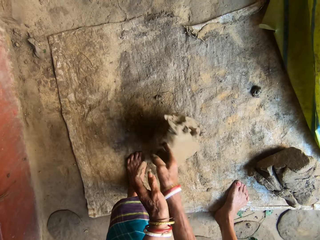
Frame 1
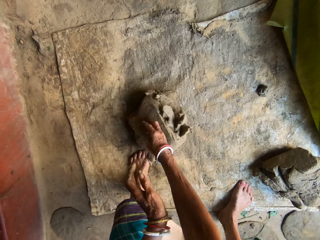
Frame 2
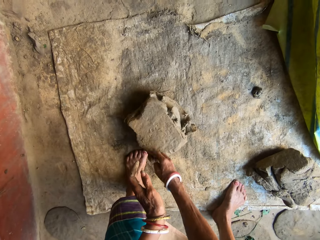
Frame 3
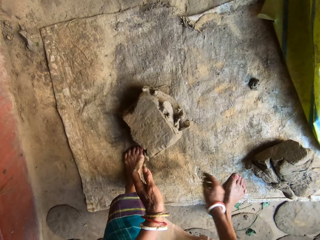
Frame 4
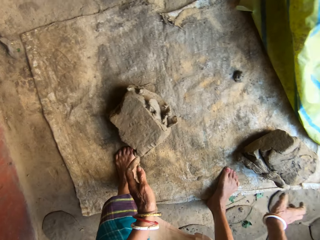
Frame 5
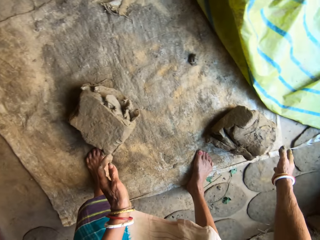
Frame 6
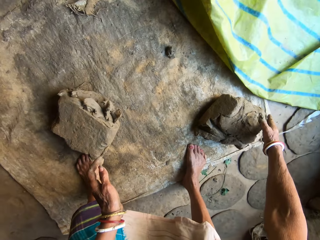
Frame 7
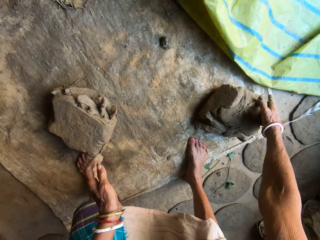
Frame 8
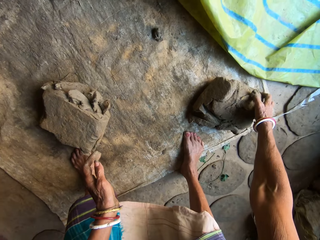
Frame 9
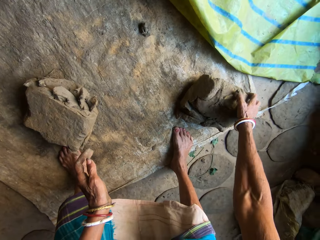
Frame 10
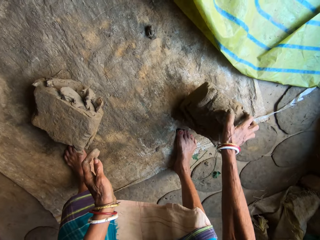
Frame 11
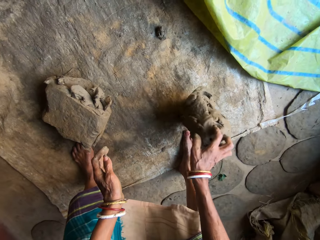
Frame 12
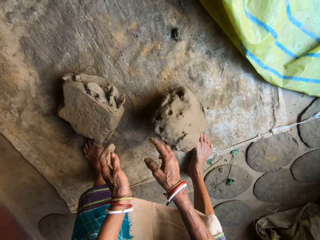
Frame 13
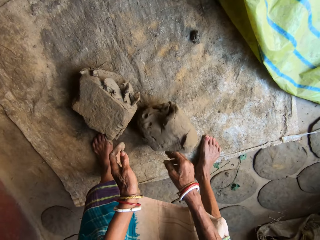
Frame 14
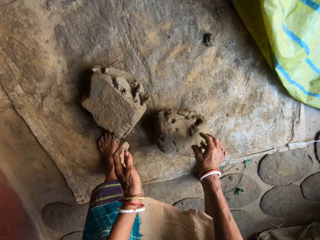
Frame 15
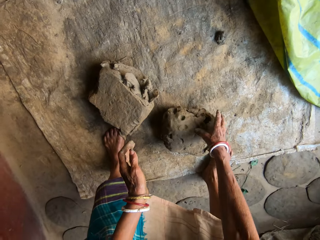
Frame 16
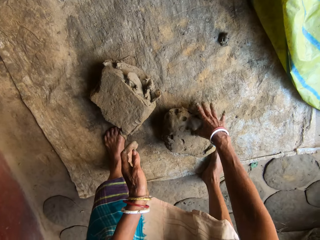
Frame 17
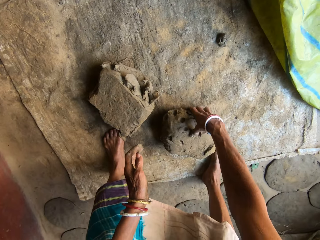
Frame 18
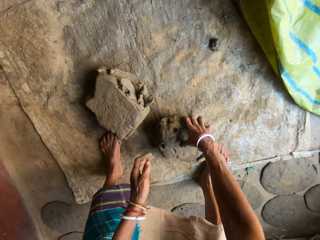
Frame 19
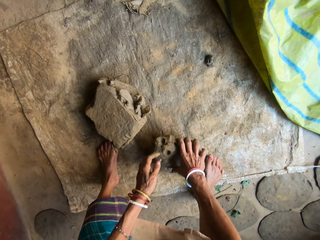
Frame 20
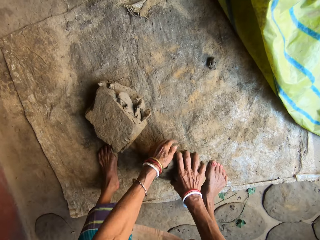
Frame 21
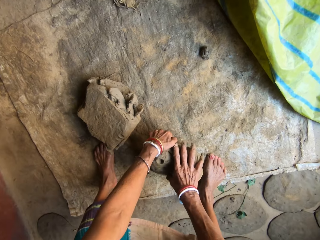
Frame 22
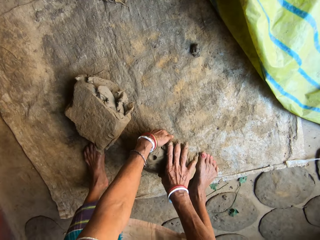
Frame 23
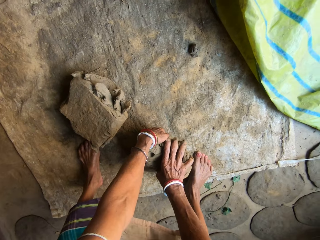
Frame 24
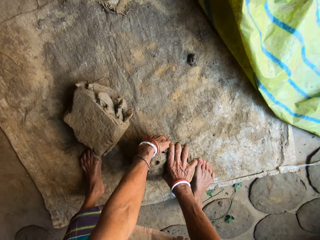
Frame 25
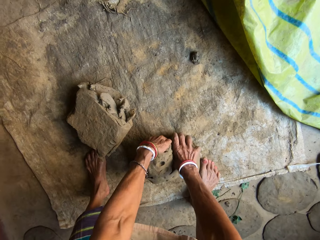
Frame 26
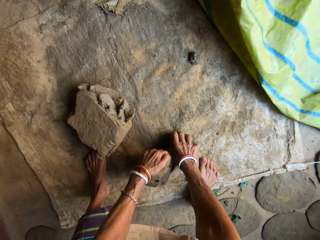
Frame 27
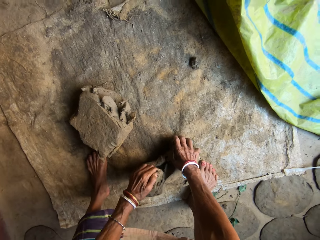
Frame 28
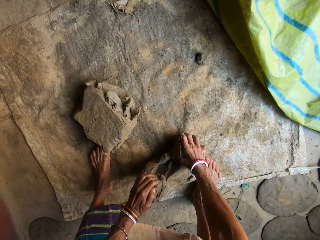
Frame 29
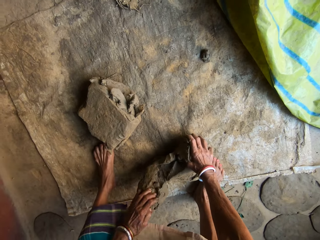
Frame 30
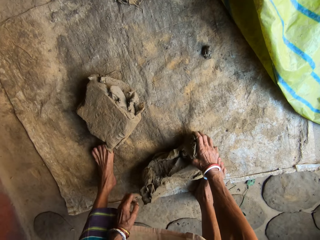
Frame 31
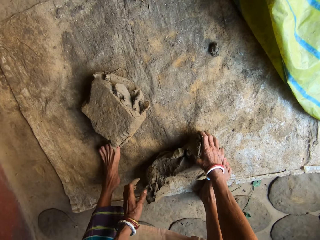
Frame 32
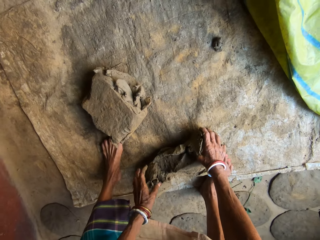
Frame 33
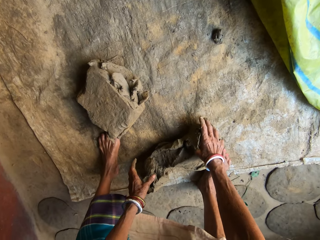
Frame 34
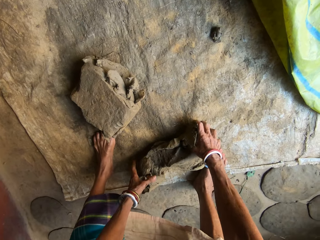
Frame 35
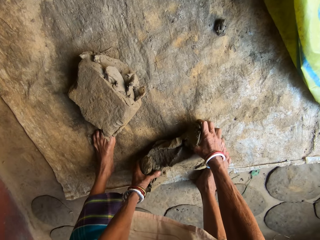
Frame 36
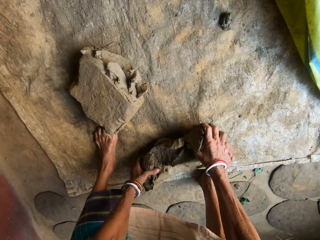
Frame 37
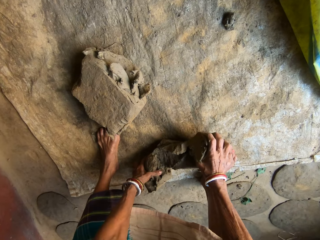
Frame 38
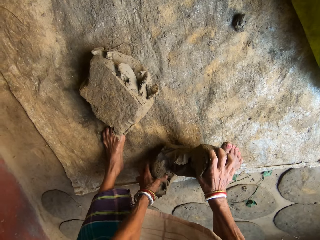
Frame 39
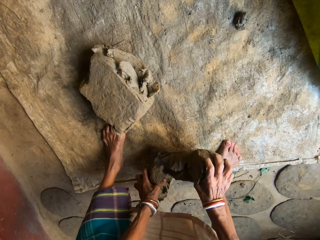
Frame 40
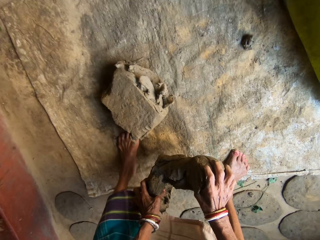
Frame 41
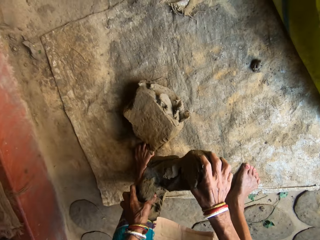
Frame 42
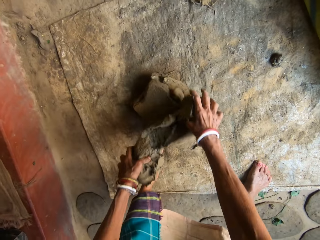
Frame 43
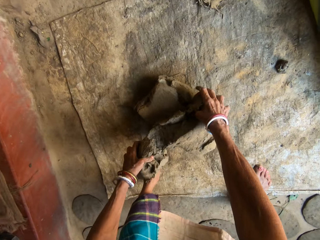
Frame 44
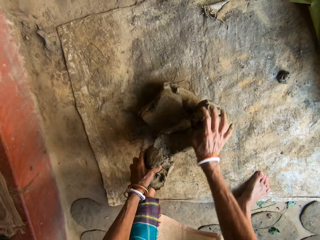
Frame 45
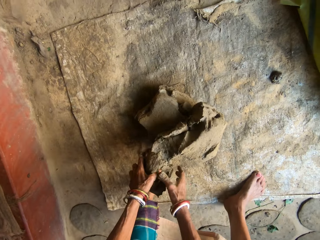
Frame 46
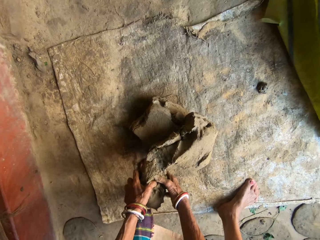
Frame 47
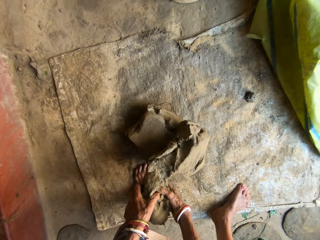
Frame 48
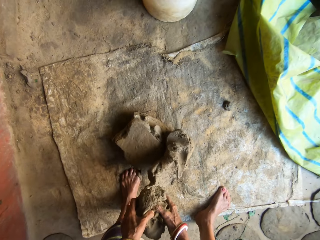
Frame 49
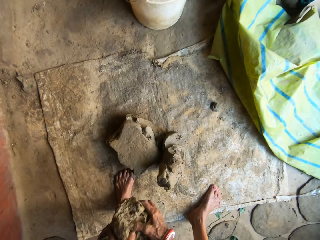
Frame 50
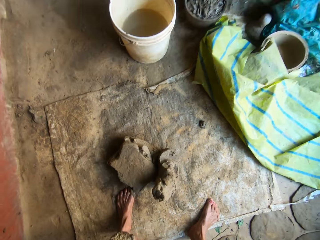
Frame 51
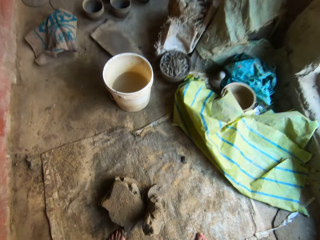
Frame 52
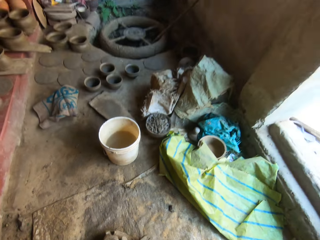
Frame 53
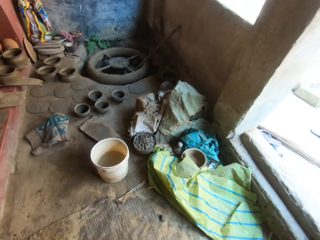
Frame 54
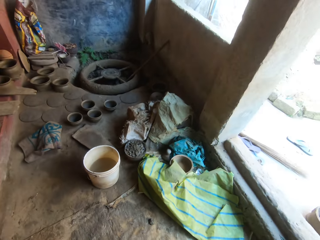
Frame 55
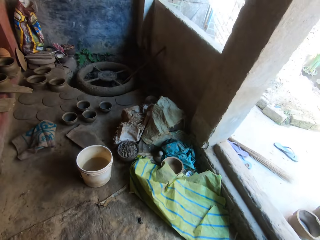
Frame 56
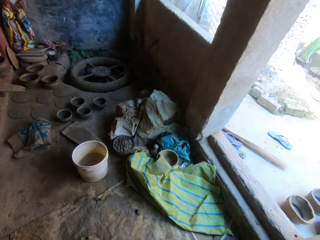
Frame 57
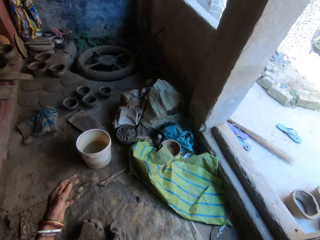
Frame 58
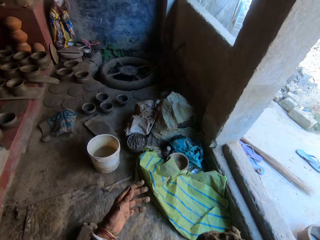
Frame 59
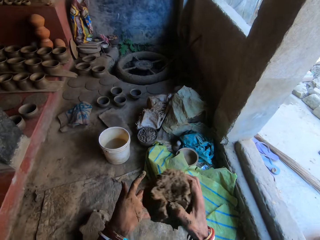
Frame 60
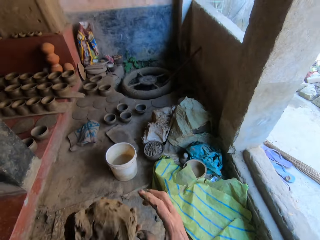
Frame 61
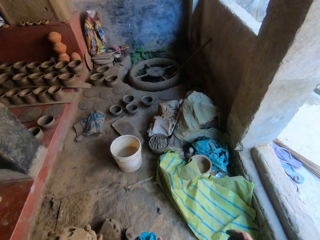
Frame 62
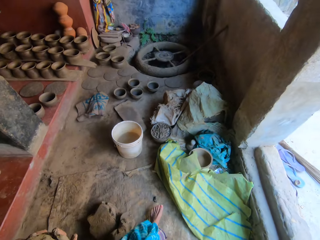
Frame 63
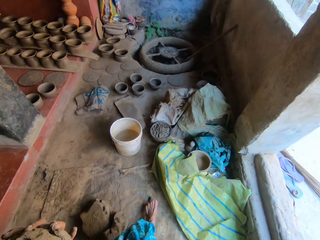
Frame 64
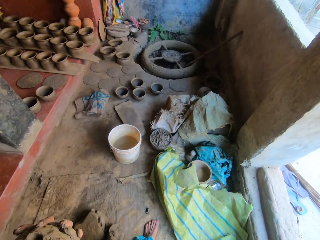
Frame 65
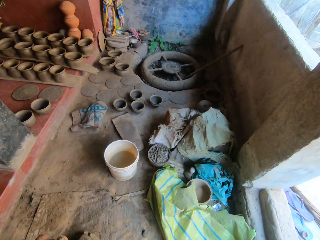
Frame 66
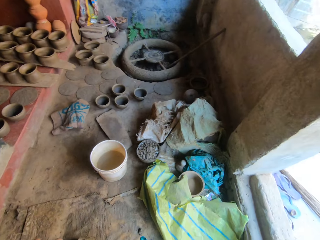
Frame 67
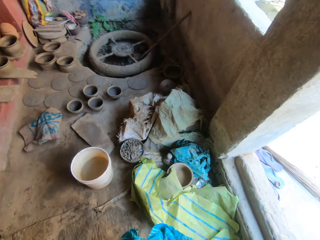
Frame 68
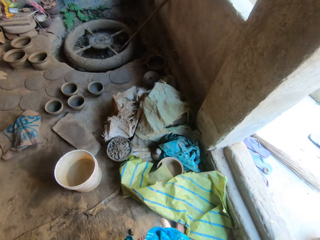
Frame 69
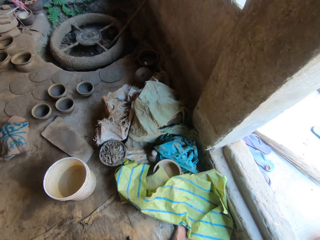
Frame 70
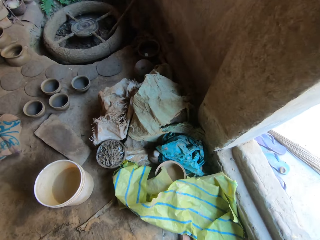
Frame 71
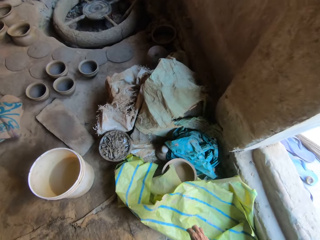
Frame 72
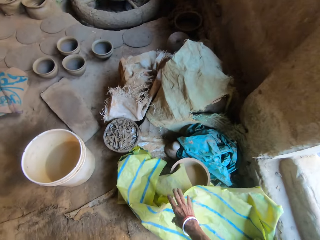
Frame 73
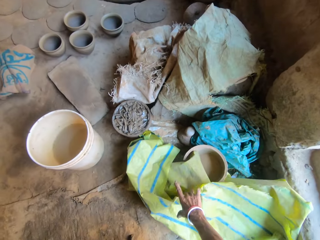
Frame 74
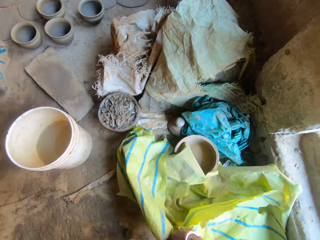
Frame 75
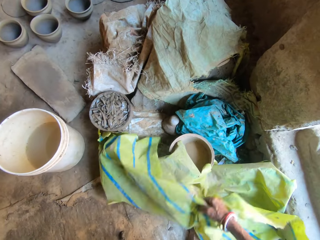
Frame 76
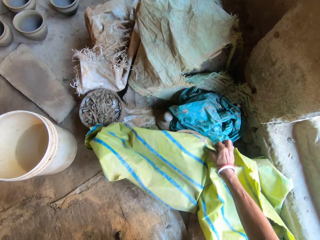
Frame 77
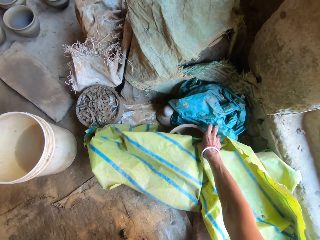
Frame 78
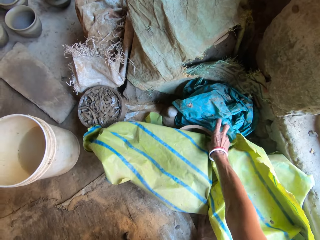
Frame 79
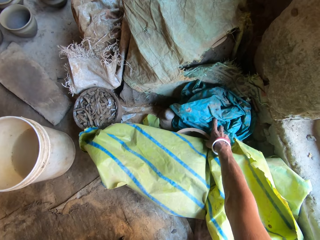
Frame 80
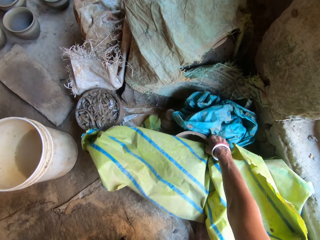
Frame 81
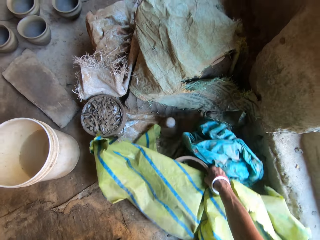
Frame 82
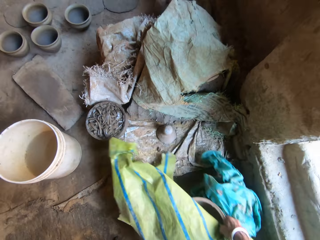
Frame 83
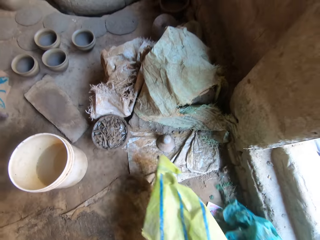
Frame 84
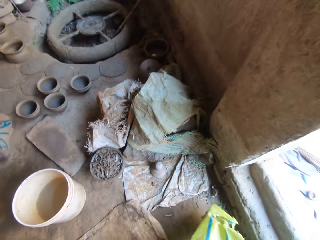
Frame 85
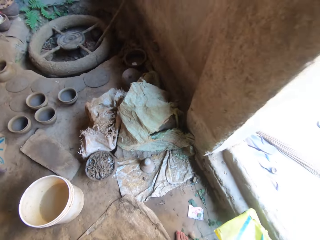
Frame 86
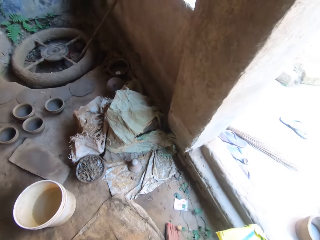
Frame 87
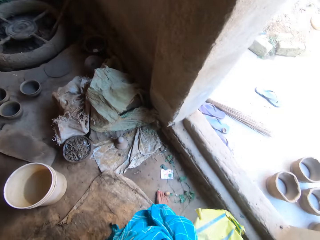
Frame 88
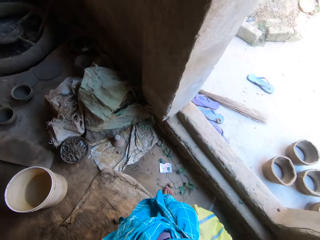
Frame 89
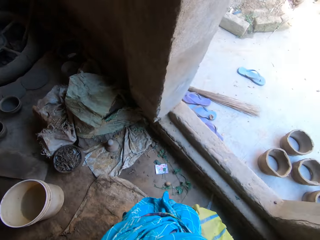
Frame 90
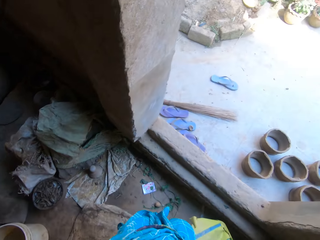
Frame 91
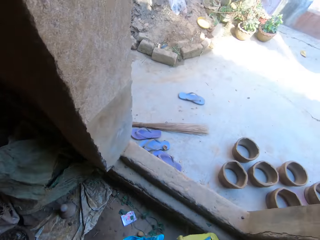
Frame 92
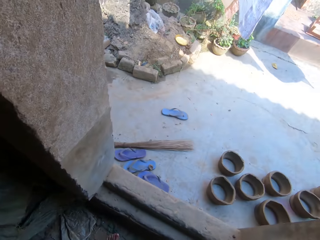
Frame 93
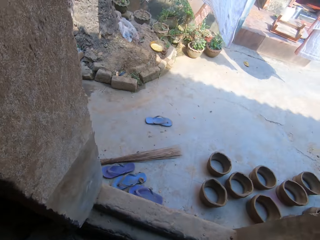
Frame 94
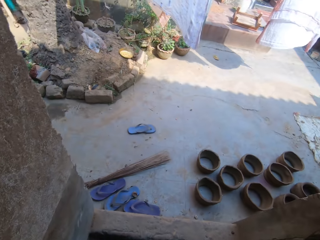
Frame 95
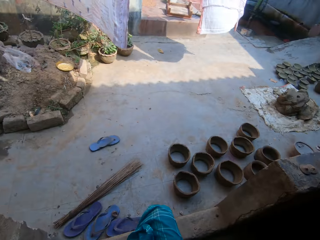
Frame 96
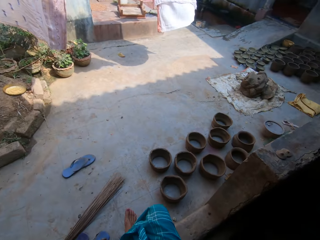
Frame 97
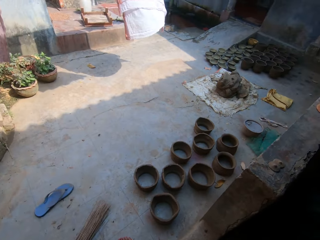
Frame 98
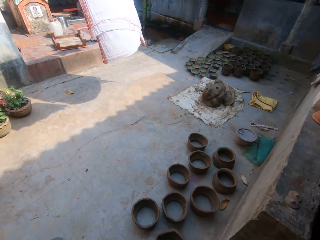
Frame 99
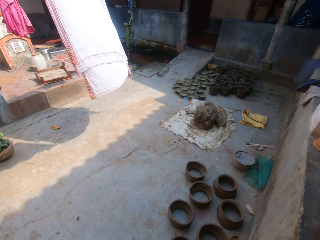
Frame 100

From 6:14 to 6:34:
The camera wearer pulls clay or soil. They pull the clay again. They pull apart the clay into two. They lift up the clay and place the clay on the other clay. They pull out a part of the clay. They walk forward. They move the soil to the left hand. They pick up polythene papers and a bowl. They turn right, walk forward, and turn right.

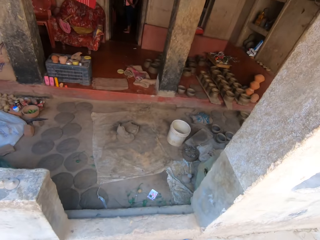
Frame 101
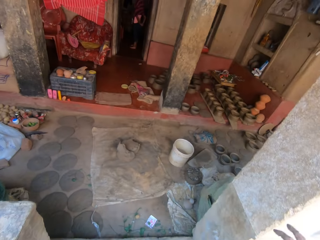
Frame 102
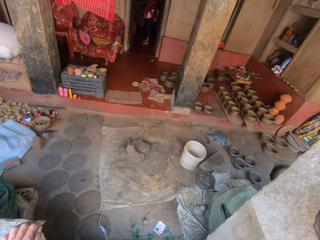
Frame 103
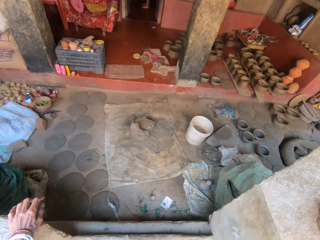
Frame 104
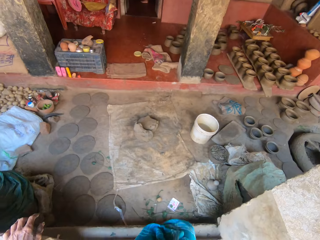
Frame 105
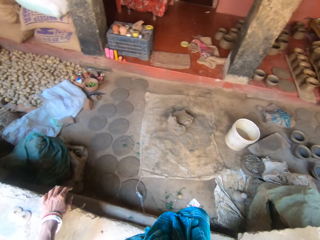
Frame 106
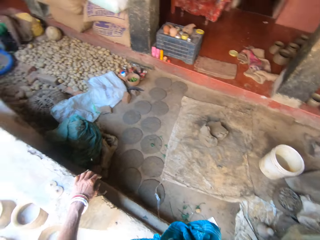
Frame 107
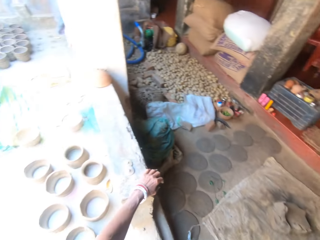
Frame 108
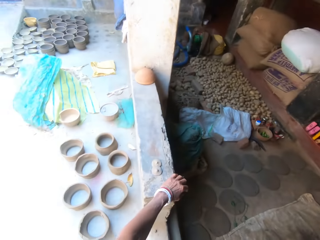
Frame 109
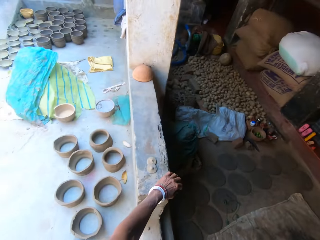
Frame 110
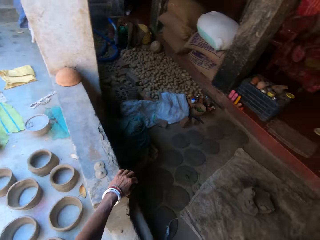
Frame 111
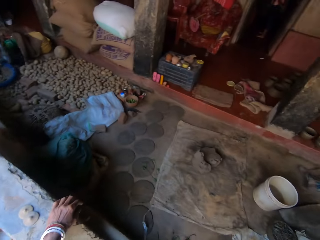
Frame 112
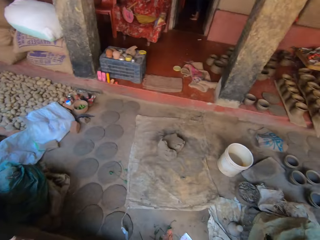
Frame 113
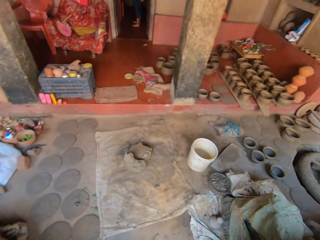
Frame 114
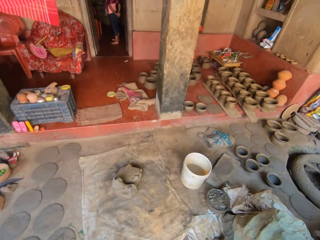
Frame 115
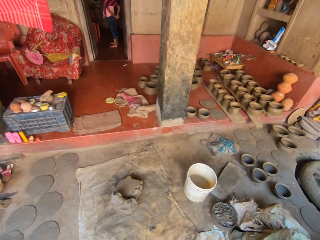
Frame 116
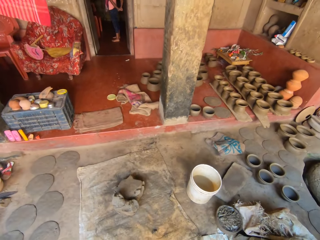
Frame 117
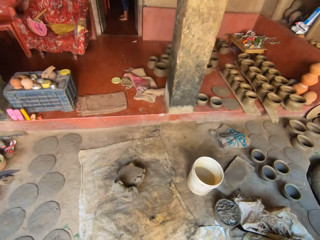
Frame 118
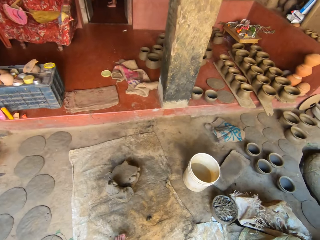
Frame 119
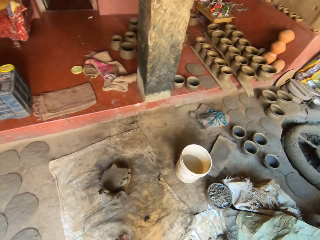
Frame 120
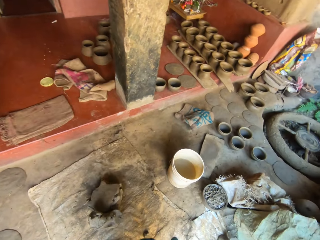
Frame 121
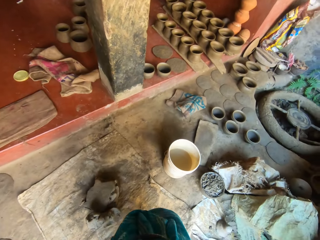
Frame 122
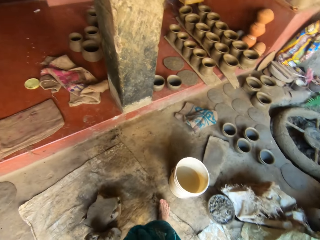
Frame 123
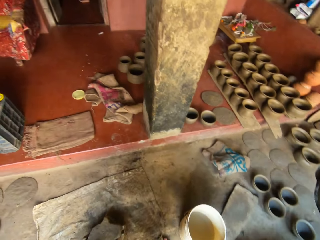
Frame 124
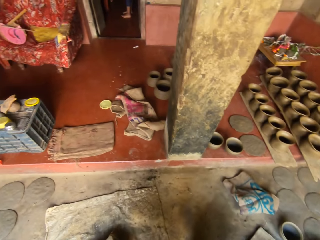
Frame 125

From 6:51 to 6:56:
The camera wearer holds the wall with the left hand. They look left, look forward, and walk forward.
